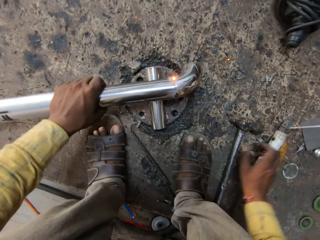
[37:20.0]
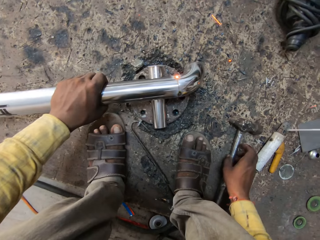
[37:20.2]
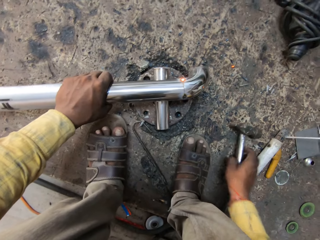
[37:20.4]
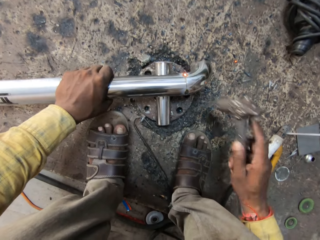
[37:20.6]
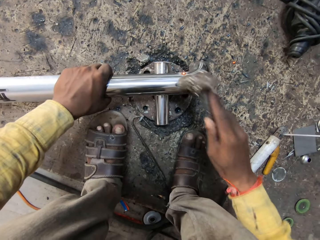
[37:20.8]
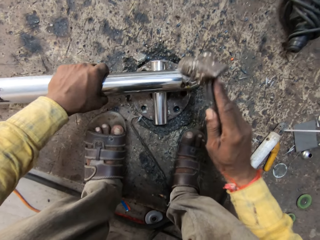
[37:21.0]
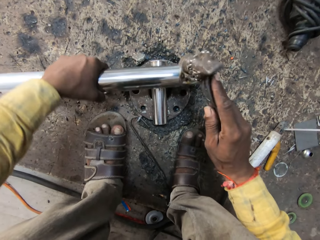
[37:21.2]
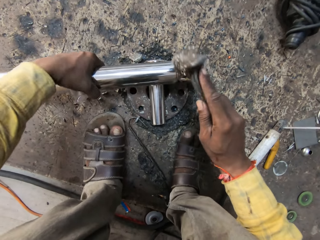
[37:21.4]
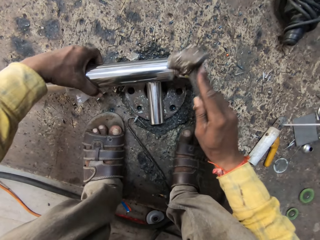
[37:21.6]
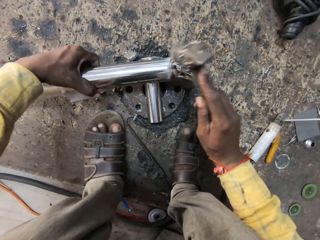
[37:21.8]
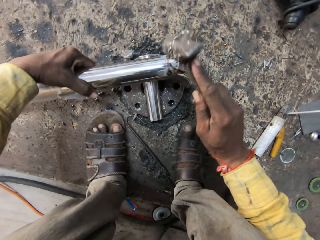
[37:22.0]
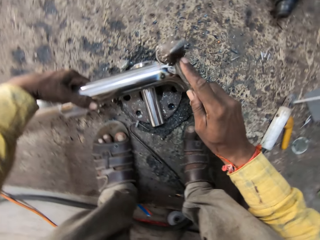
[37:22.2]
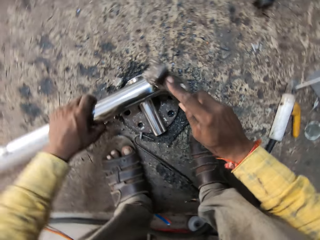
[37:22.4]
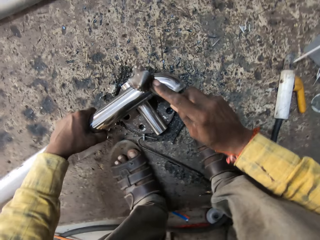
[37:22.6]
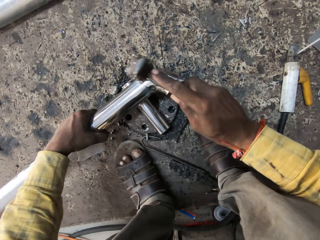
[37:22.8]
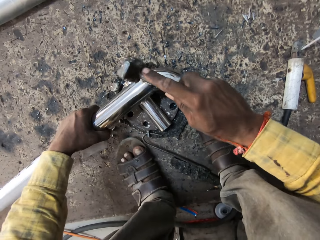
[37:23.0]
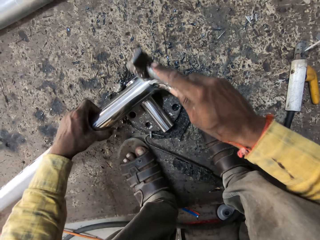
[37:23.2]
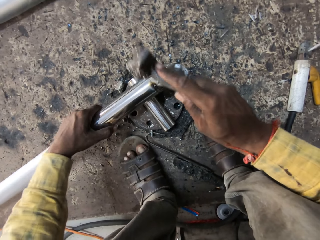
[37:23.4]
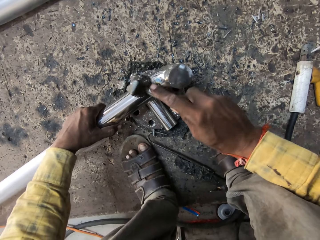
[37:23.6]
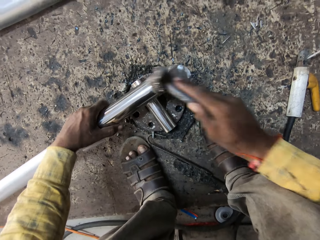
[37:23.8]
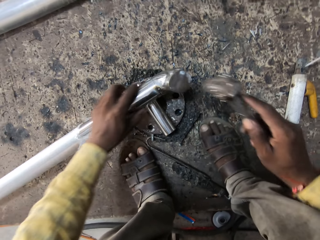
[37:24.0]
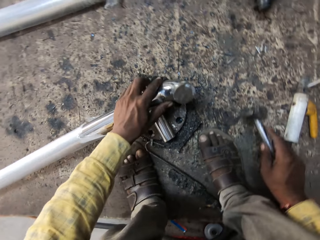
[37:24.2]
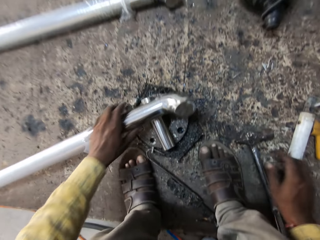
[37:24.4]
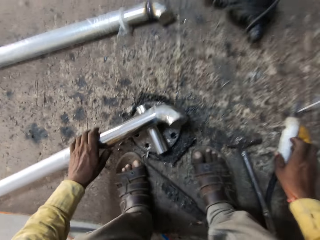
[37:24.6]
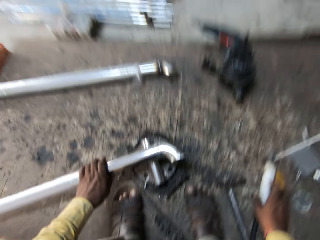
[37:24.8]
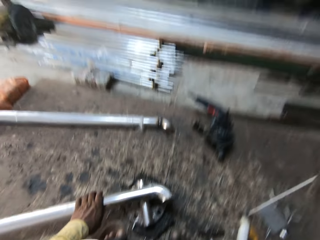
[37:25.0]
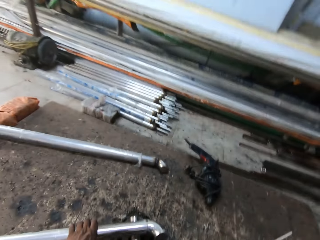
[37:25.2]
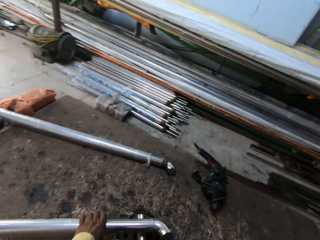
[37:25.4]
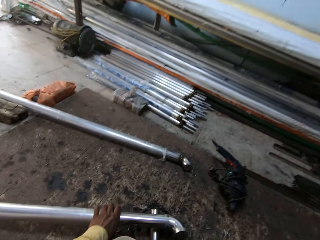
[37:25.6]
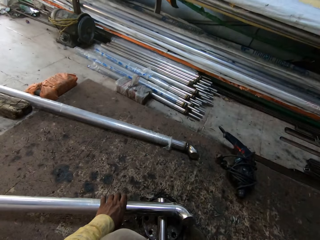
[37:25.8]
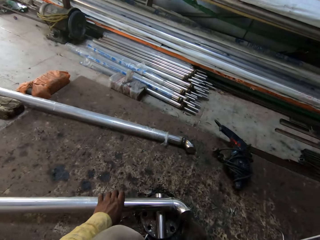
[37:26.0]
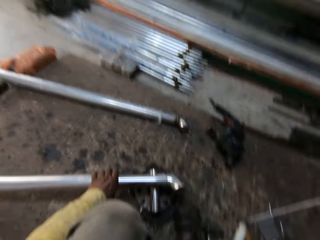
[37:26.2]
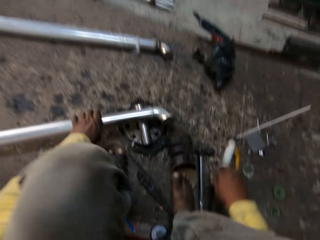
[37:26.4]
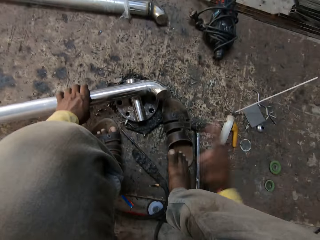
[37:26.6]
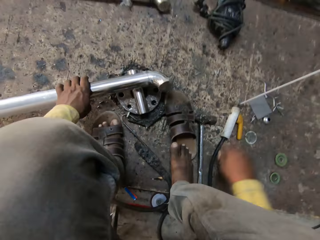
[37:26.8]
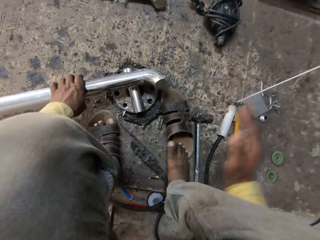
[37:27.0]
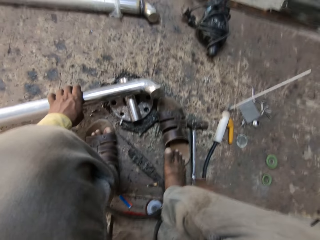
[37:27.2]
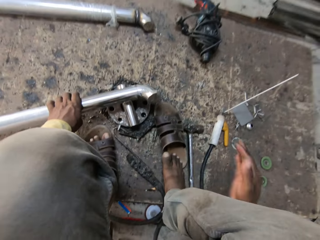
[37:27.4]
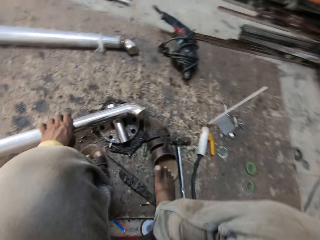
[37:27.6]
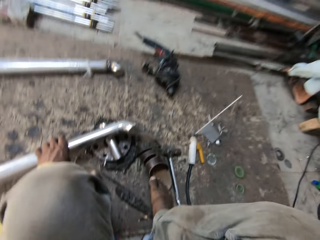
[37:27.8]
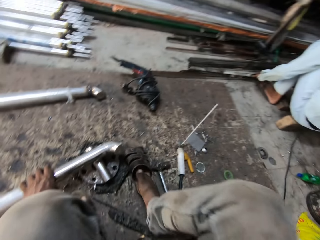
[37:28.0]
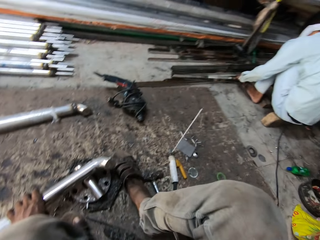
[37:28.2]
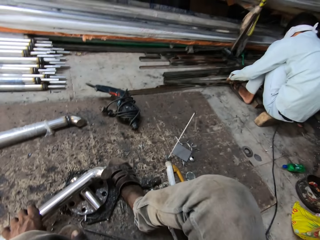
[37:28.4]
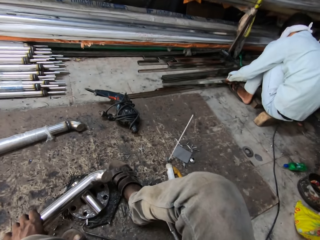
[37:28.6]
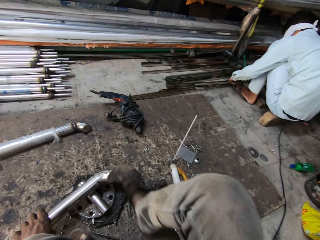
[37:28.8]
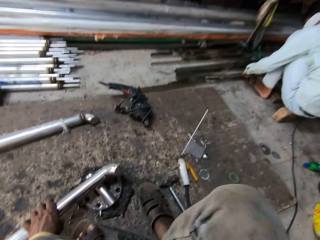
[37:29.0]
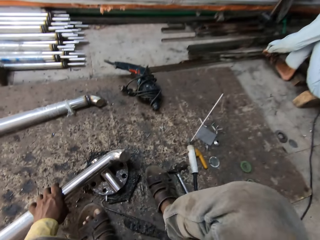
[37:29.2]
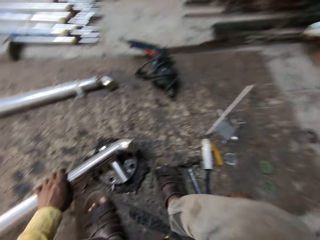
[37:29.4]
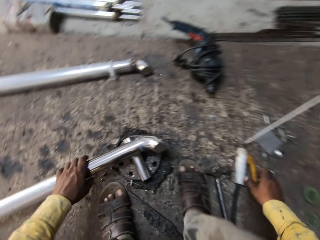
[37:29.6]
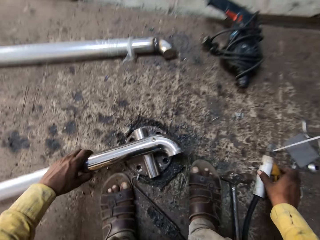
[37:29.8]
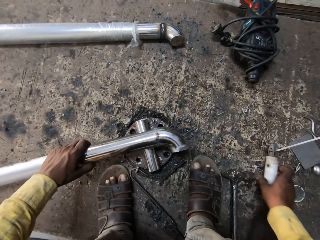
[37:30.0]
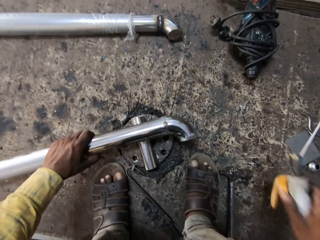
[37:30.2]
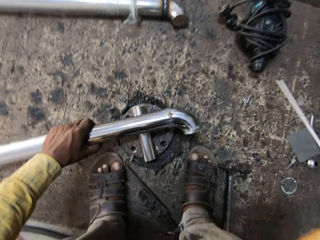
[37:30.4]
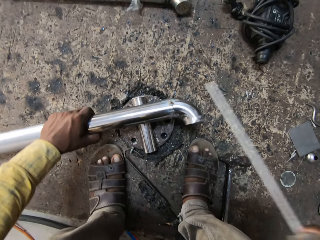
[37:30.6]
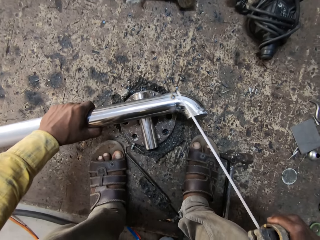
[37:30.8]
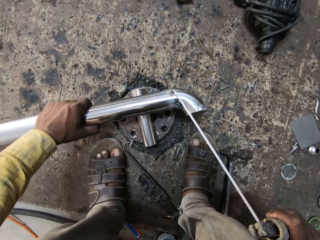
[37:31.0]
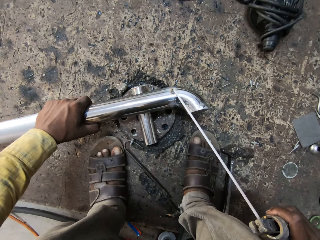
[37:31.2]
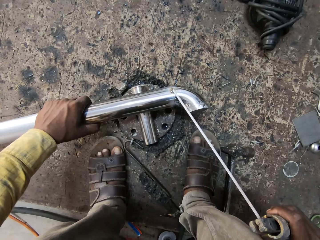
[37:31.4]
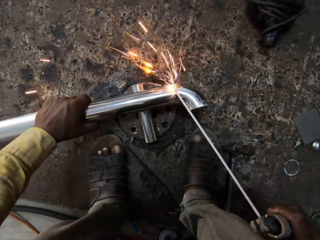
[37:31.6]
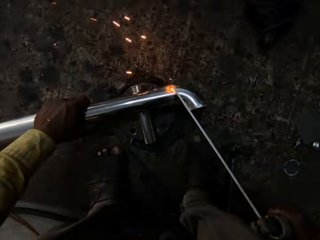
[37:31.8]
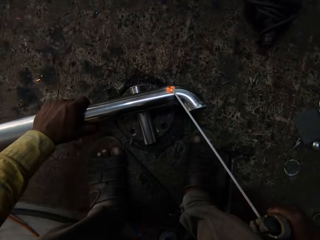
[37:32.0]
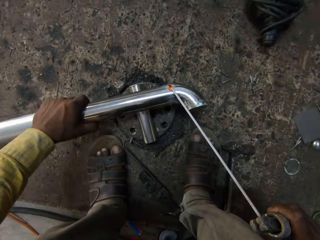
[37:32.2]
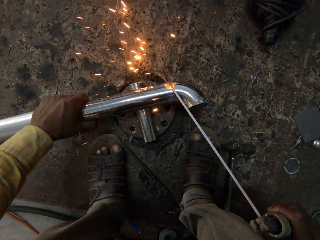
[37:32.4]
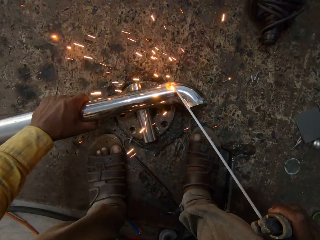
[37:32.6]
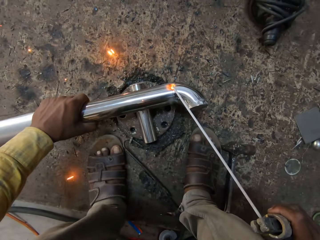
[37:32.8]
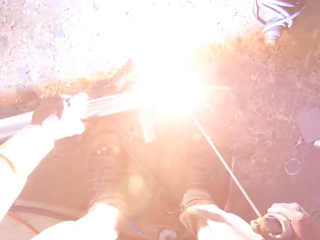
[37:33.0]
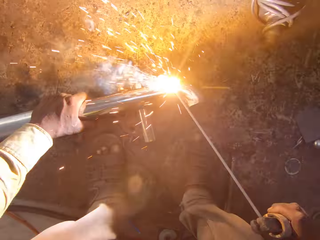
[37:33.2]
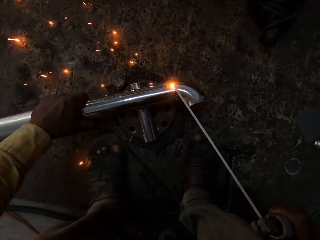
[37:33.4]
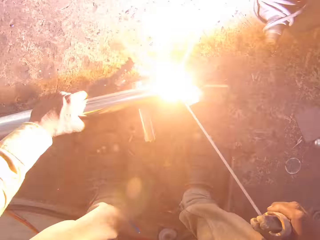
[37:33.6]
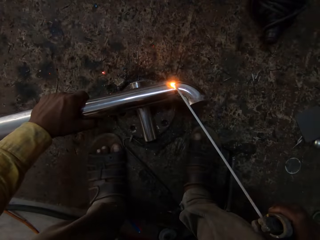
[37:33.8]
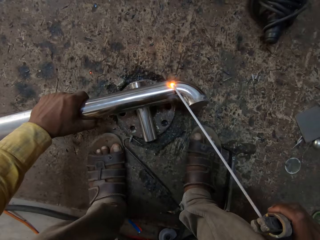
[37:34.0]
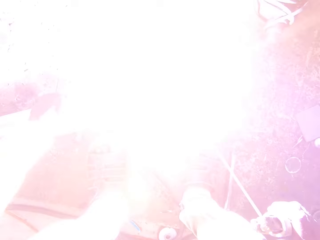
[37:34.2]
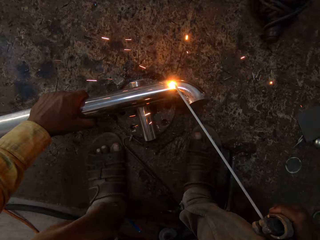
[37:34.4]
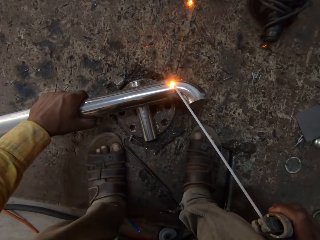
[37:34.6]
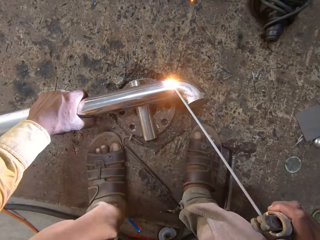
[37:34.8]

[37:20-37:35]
The camera wearer puts the stick welder holder or soldering iron on the workbench. He picks up the hammer from the workbench. He hits the metal on the workbench with the hammer. He puts the hammer on the workbench. He looks around the workshop. He moves the hand on the soldering iron. He taps his leg. He moves the hand on the foot. He wears his shoe. A person holds the metal. The camera wearer picks up the stick welder holder from the workbench. He welds the metal rod with a welding machine.

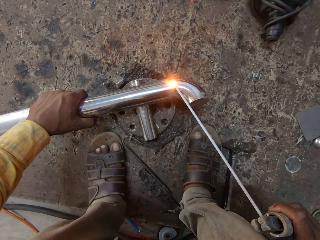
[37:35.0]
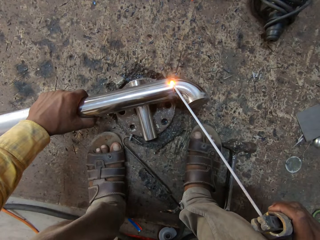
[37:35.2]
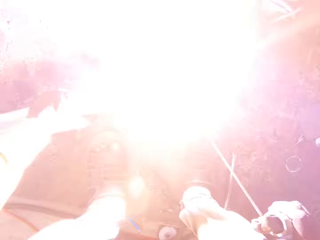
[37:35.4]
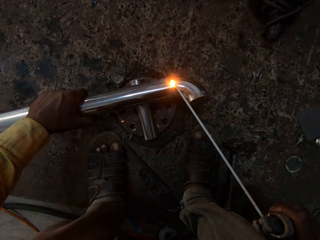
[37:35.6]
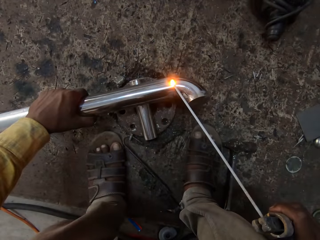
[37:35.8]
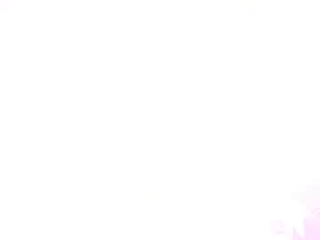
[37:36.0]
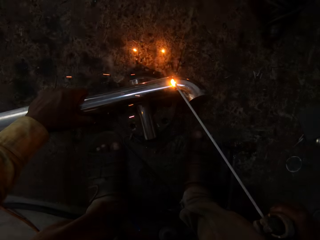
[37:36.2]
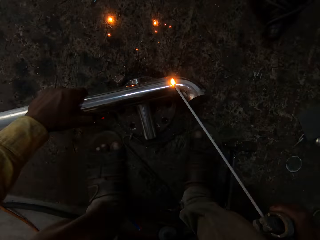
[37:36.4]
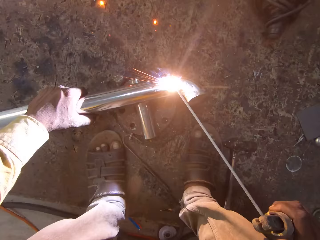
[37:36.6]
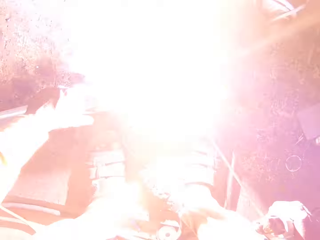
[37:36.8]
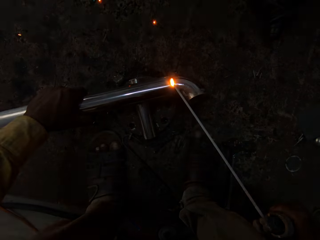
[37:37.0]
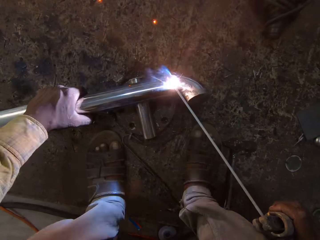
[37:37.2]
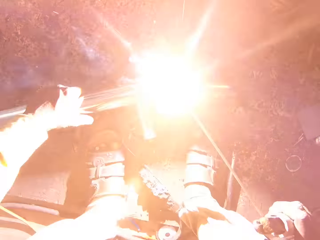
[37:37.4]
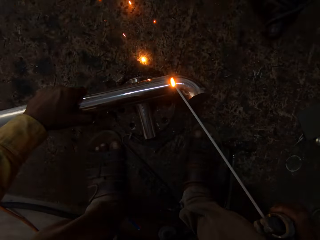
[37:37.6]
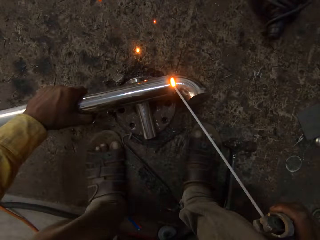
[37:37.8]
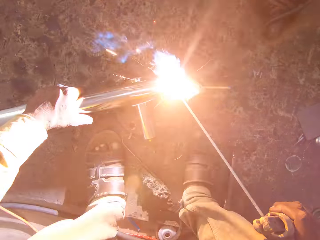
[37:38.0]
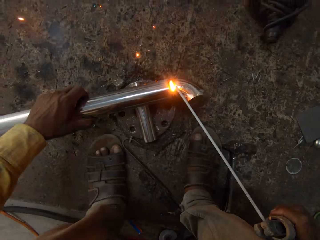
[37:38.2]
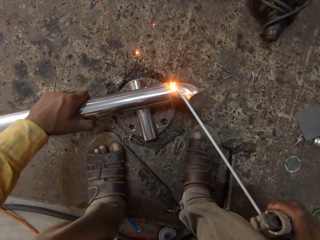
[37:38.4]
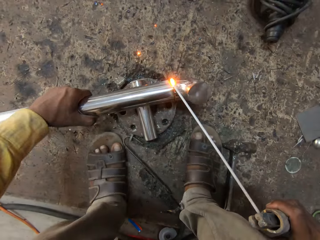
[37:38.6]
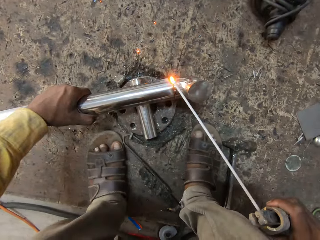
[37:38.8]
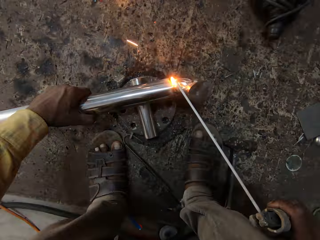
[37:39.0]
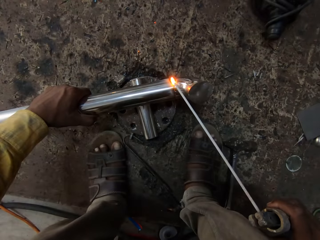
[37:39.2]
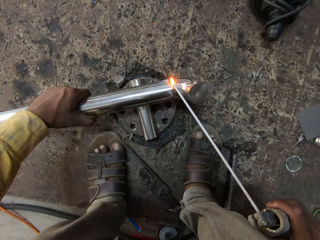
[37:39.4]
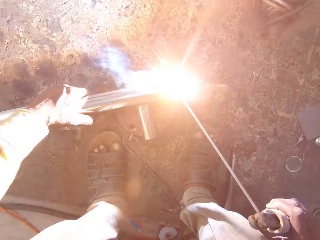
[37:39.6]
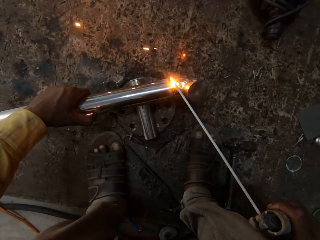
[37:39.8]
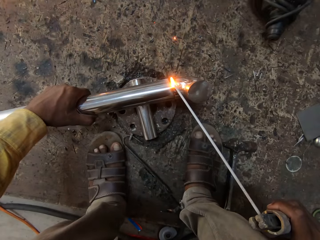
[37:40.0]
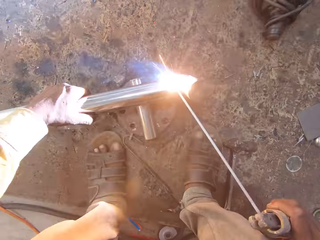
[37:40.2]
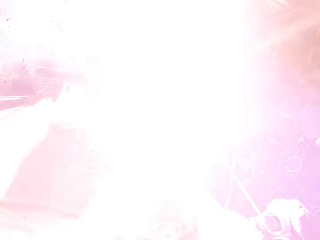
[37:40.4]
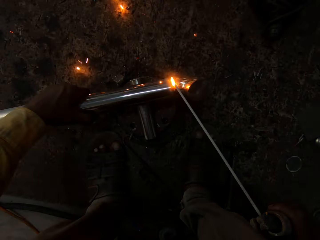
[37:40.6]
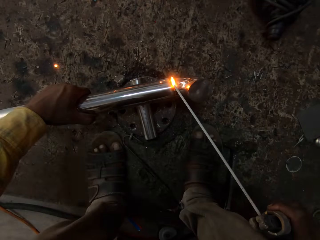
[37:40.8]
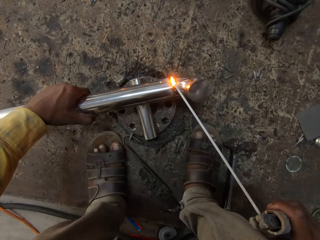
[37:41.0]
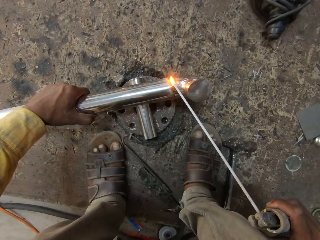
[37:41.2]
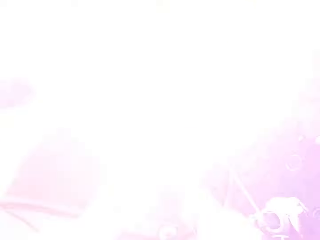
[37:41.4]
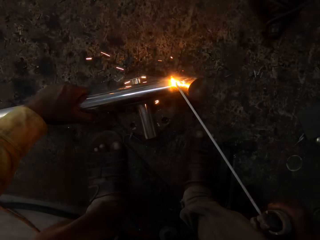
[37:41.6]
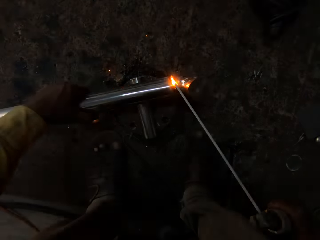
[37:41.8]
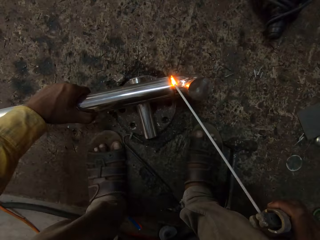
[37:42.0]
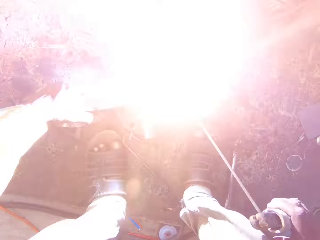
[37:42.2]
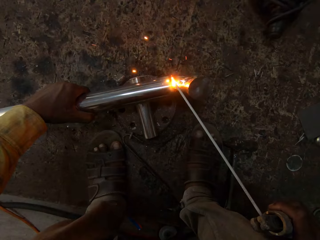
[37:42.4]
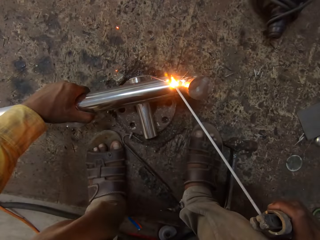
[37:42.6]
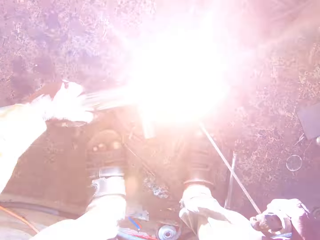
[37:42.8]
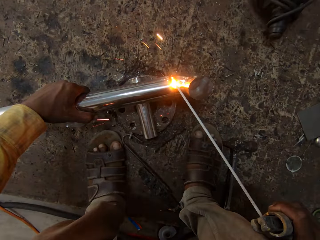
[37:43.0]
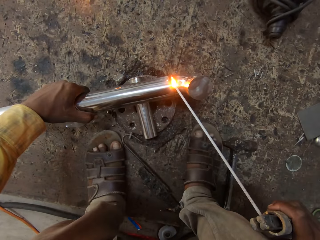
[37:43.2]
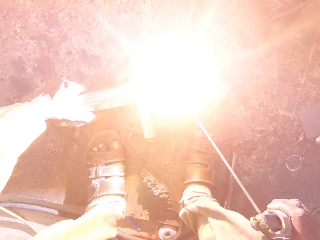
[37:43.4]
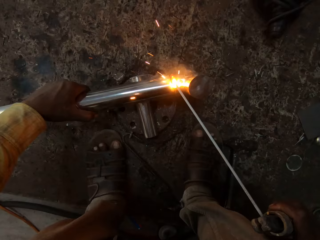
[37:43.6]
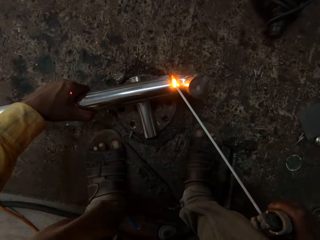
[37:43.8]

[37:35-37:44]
The camera wearer turns the metal. They weld the metal with the soldering iron.
